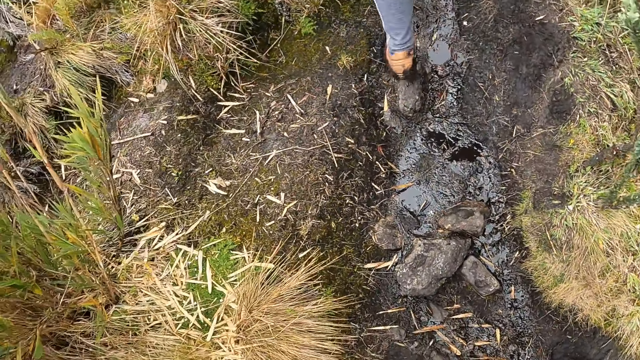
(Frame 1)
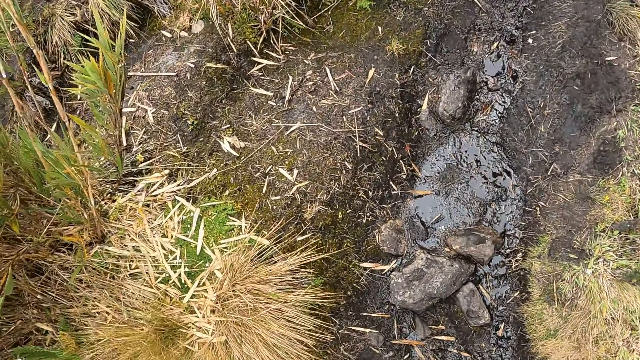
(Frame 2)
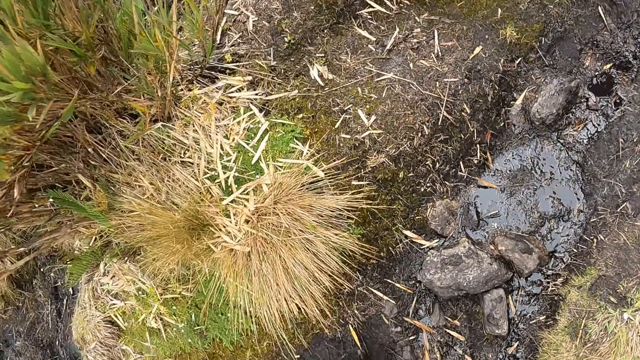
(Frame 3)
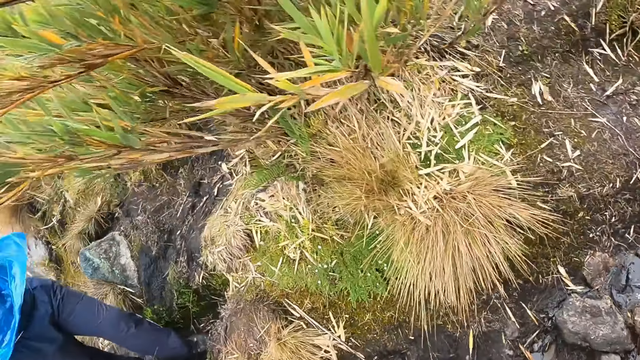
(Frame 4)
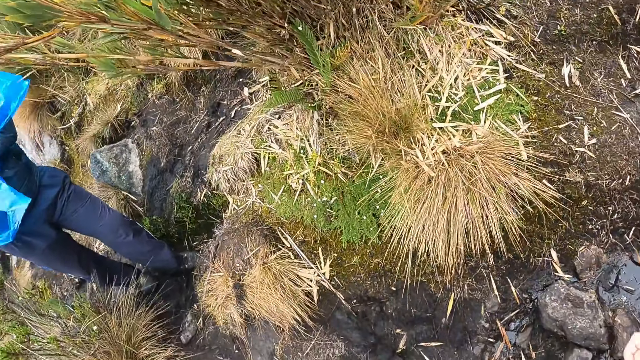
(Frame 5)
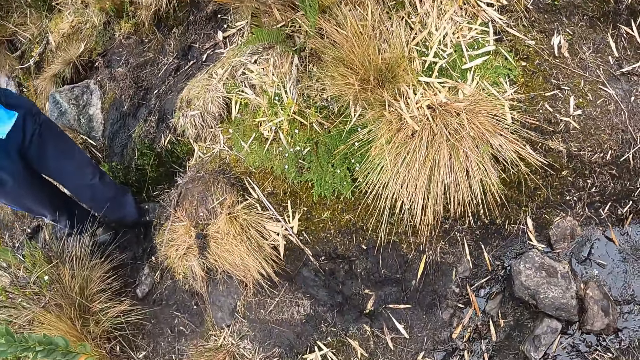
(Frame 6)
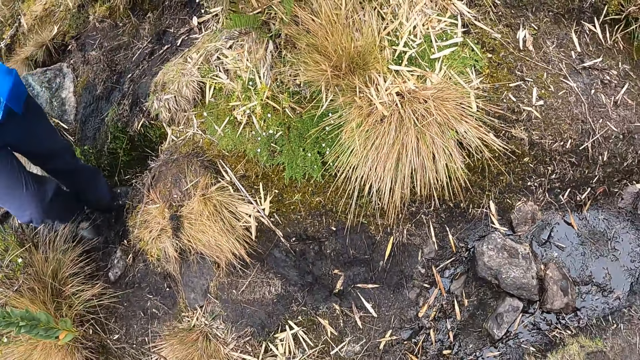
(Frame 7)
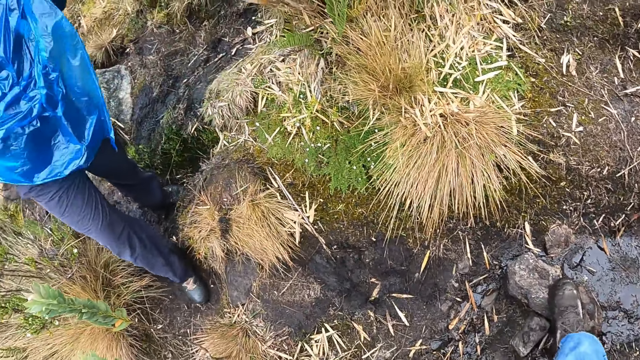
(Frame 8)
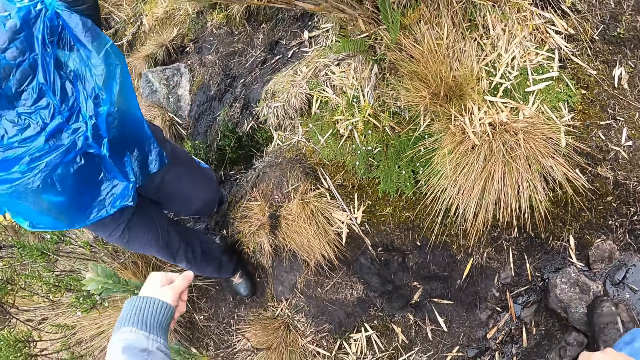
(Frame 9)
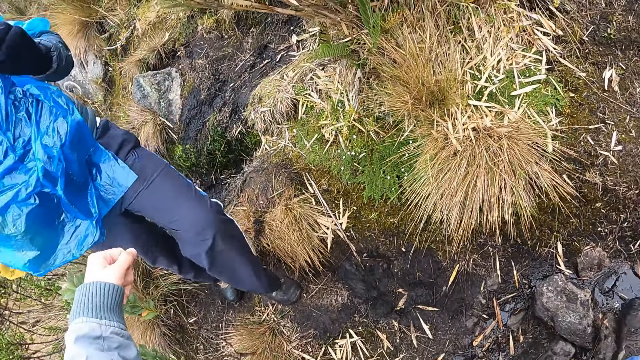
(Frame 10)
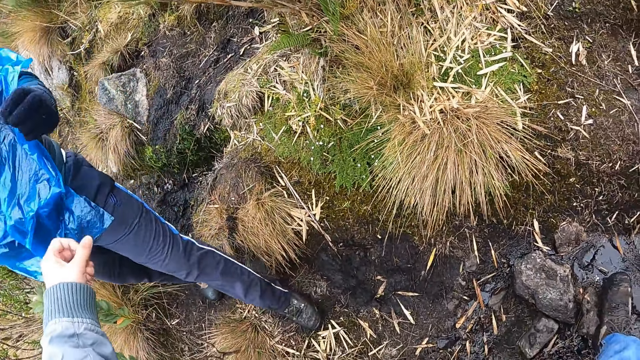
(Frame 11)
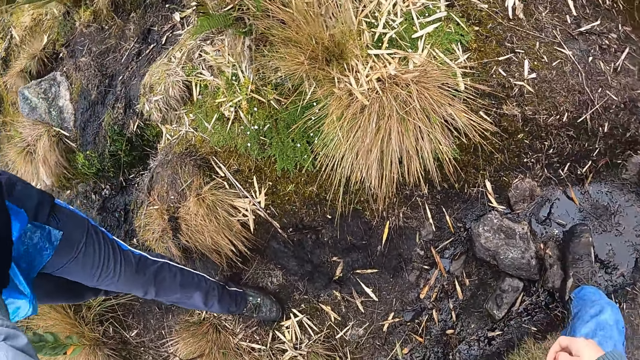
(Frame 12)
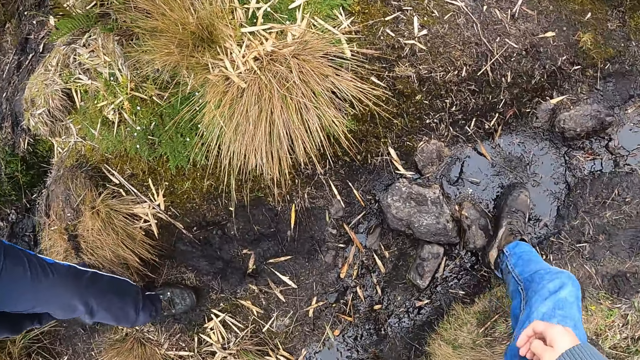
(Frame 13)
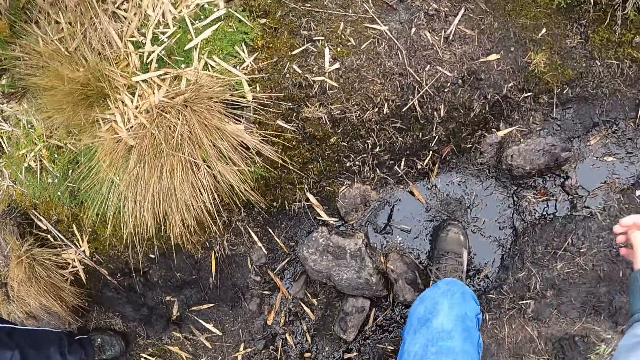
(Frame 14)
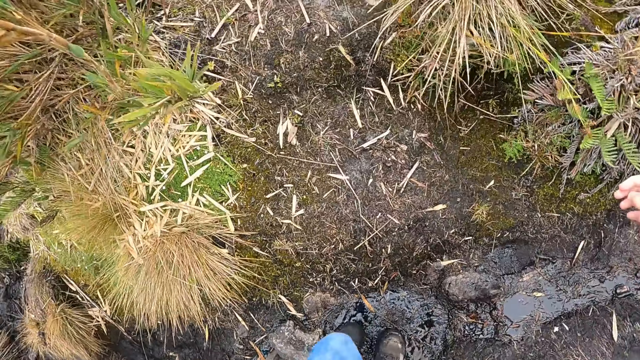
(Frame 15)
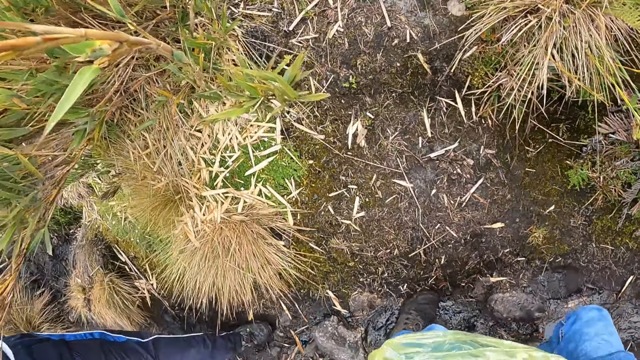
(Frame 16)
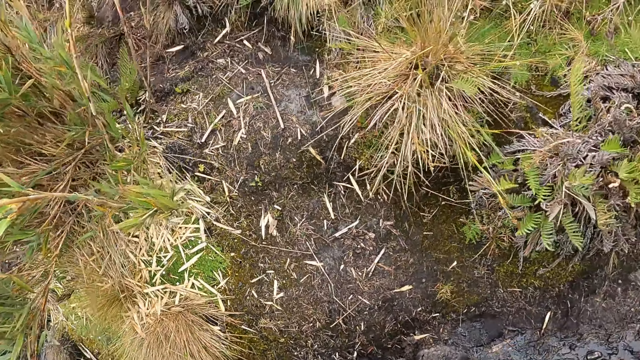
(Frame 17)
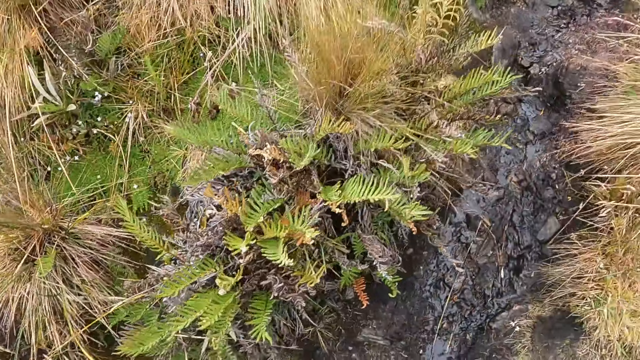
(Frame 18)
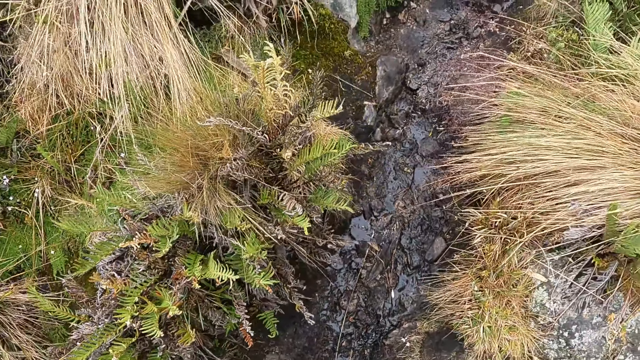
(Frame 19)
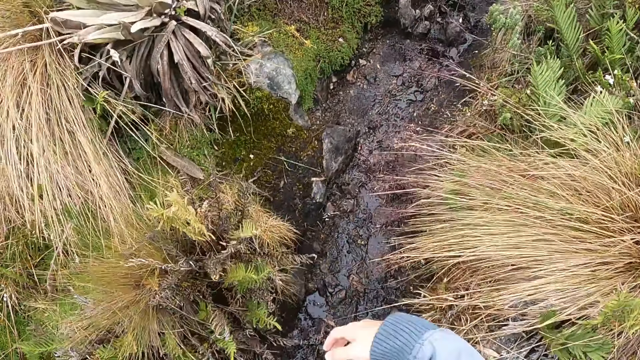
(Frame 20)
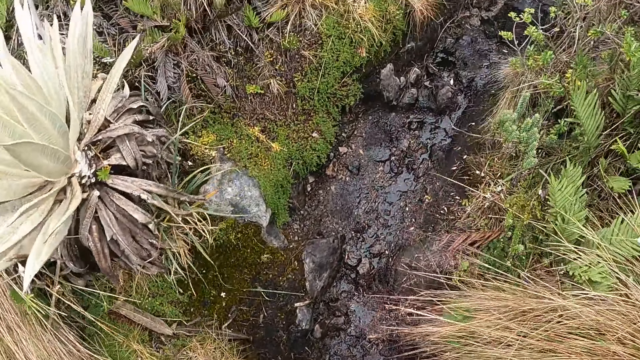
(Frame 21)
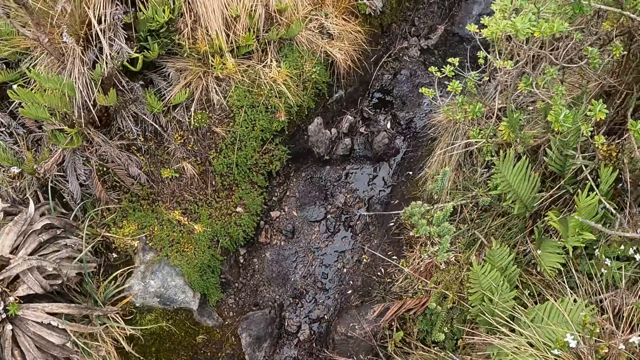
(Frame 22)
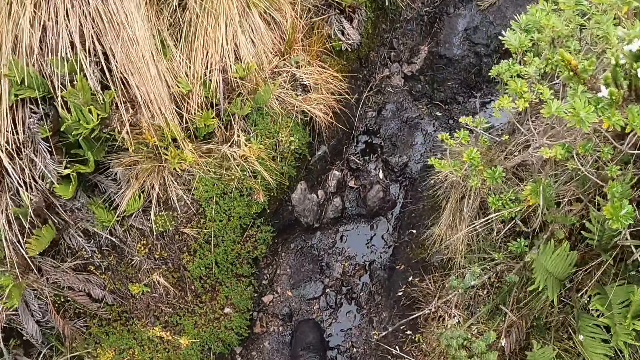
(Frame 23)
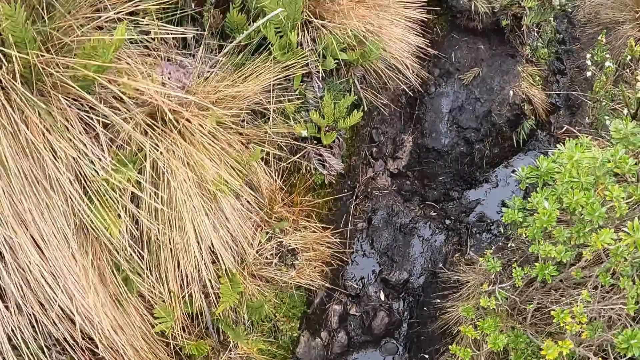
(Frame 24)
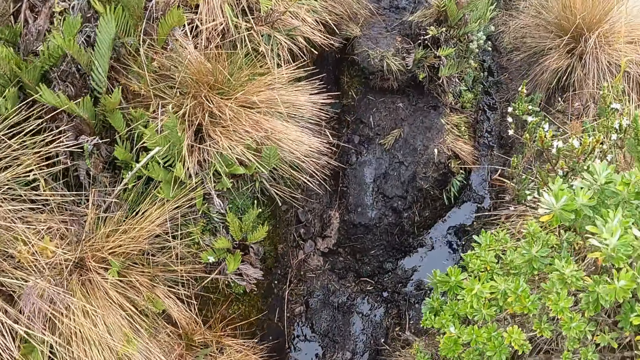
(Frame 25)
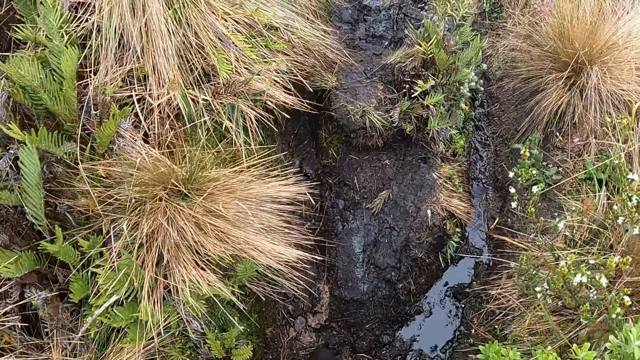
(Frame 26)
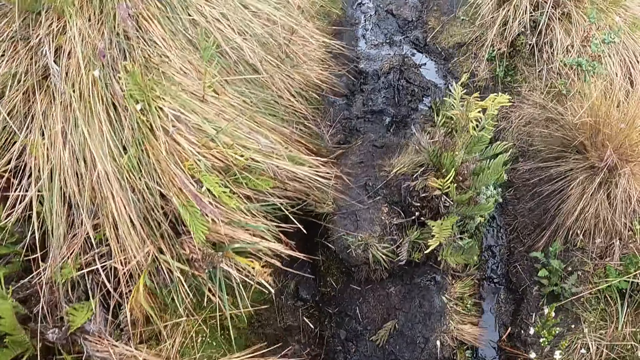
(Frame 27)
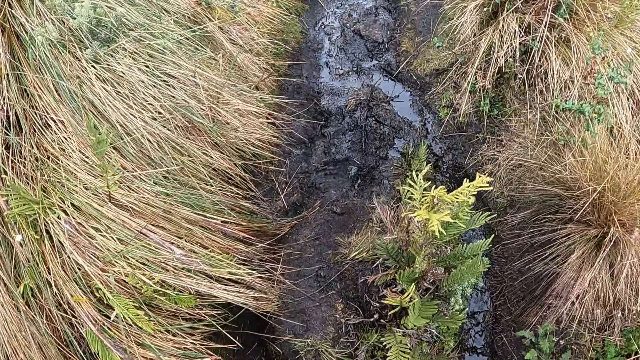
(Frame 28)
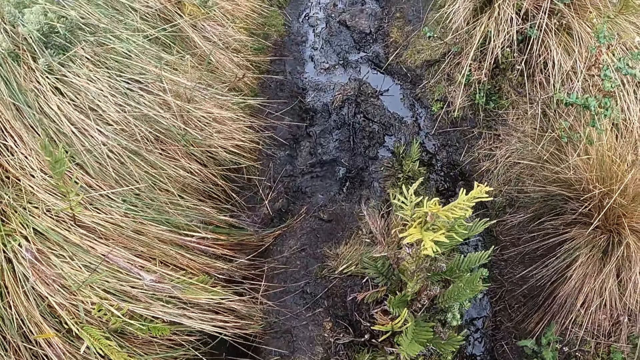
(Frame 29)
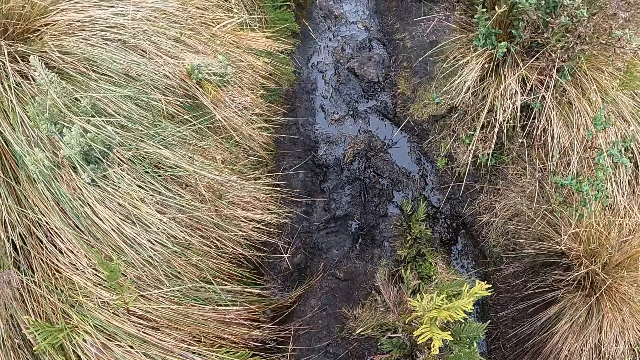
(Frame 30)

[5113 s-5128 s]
The camera wearer interacts with a woman. She stretches her left hand towards the woman. The woman grabs the camera wearer's left hand with her left hand. The camera wearer holds the woman. She climbs the hill.

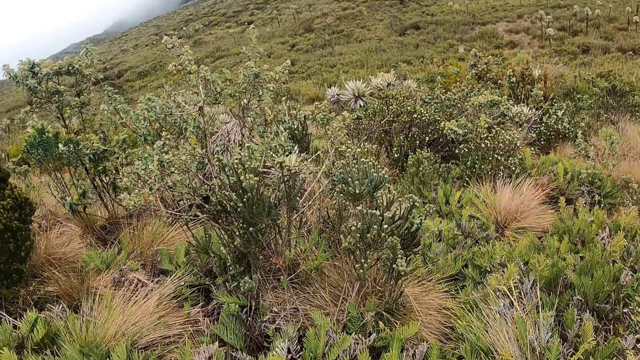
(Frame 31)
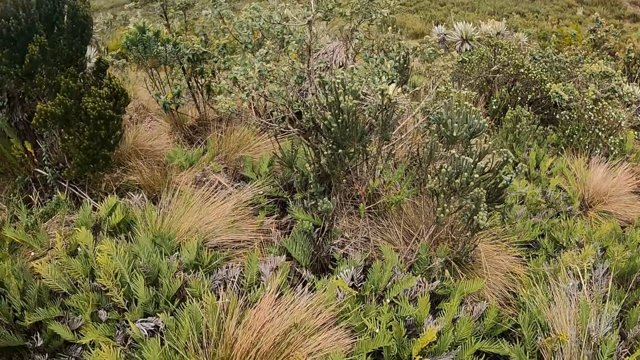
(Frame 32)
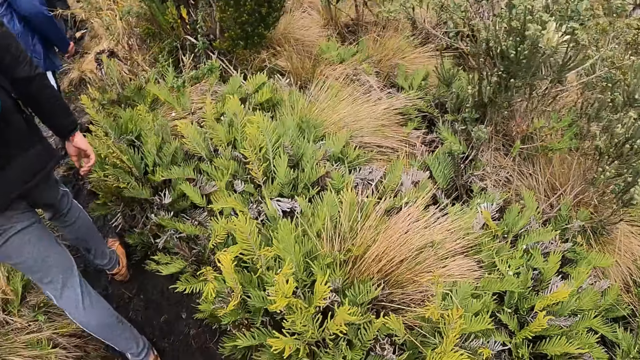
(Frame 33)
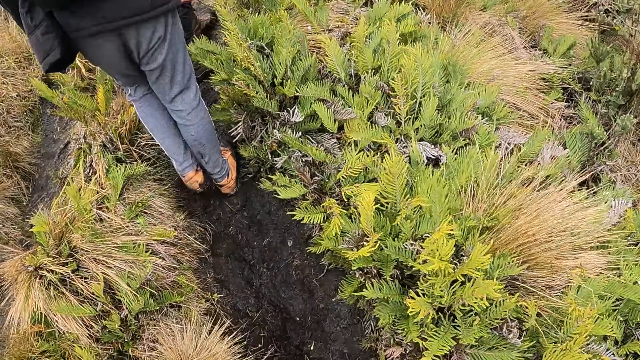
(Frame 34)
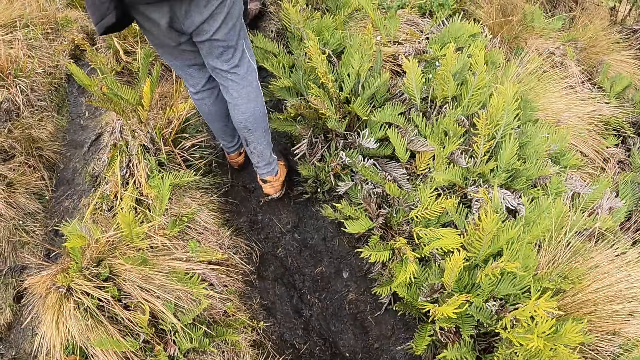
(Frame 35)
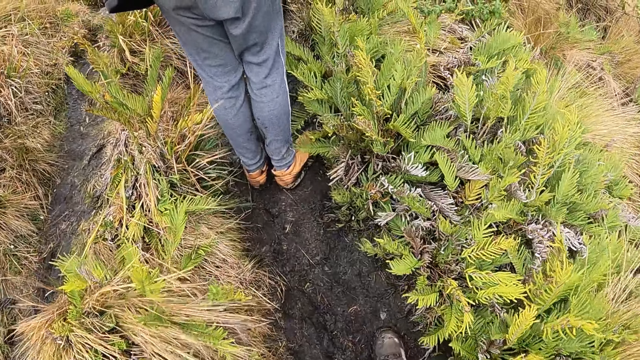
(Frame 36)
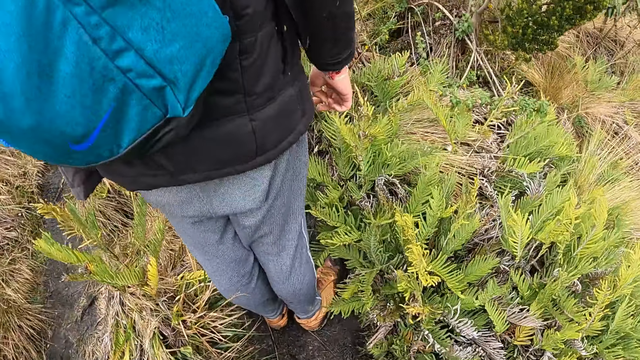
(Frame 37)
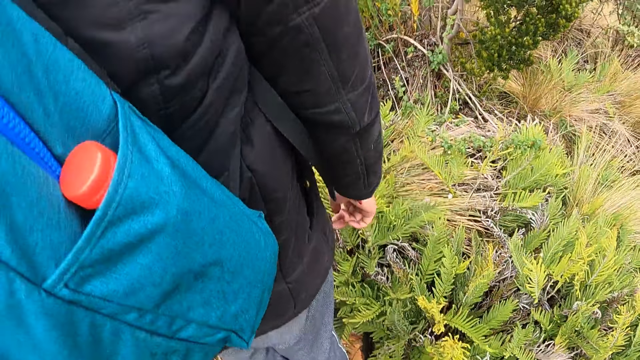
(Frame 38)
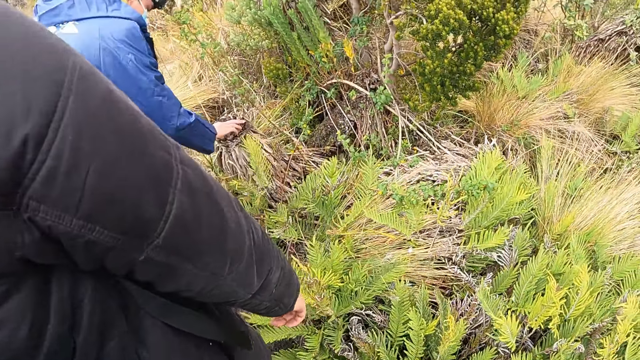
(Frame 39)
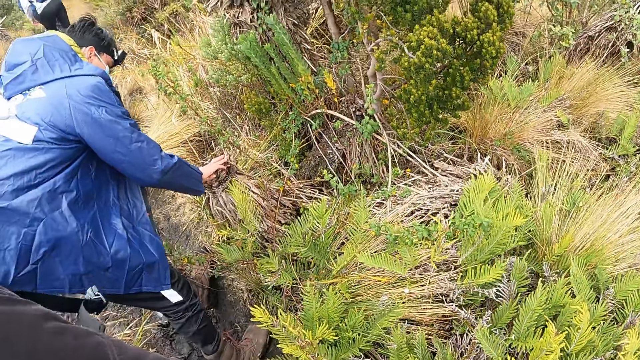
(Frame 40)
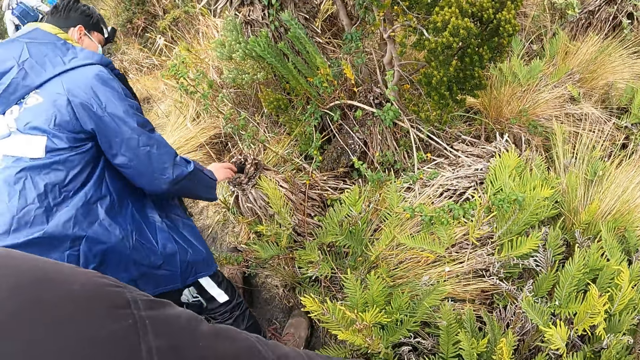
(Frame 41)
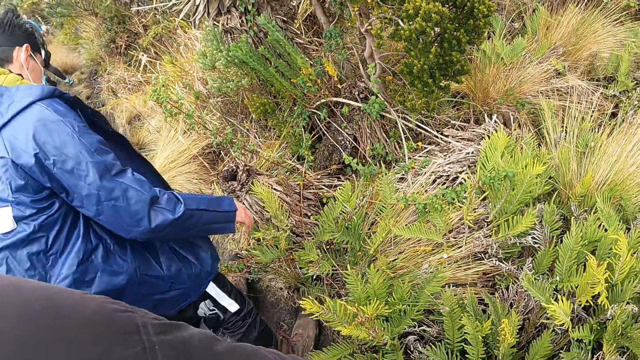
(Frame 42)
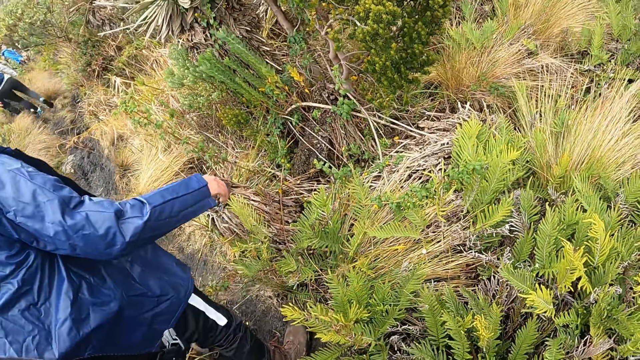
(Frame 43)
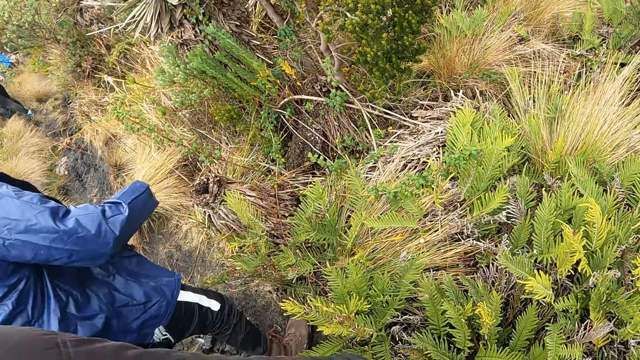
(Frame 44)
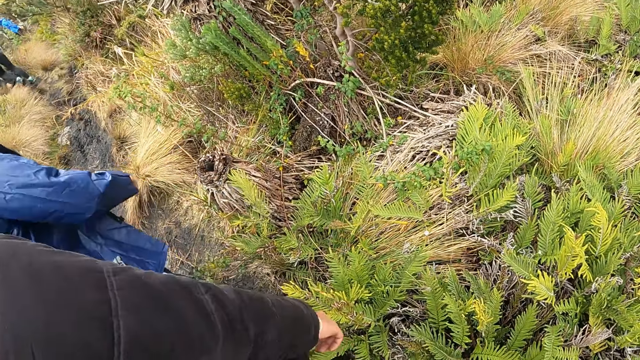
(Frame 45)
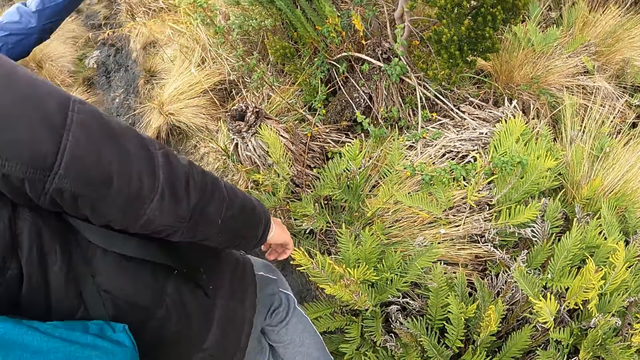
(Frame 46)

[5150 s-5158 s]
The camera wearer walks. A man removes his hands from a stump. The camera wearer looks around.
